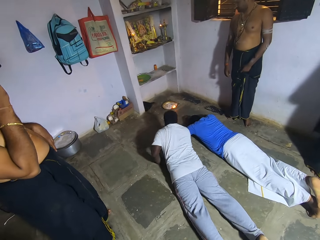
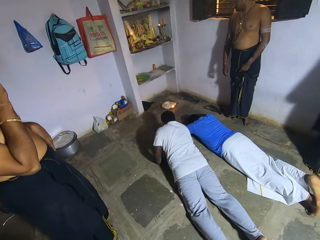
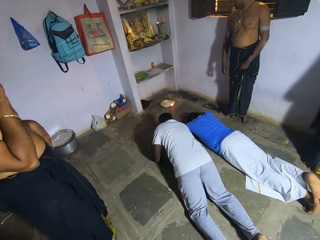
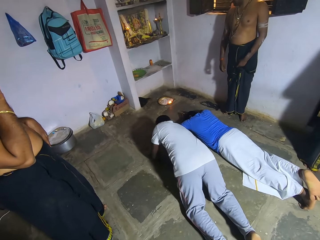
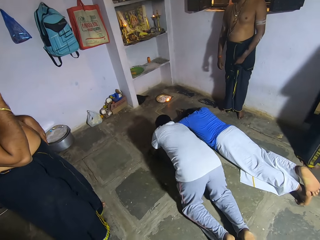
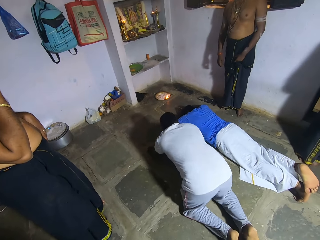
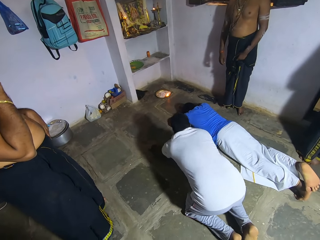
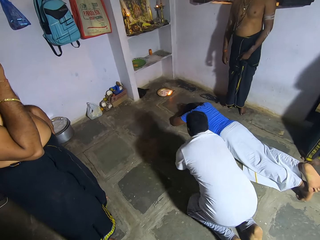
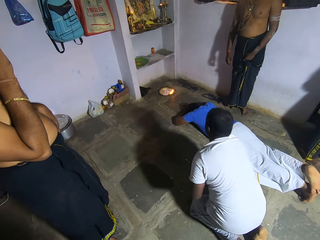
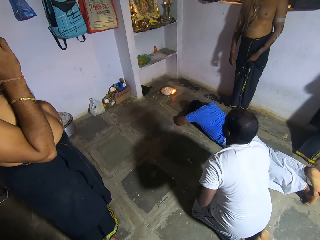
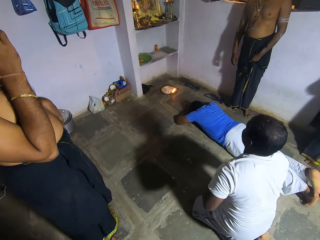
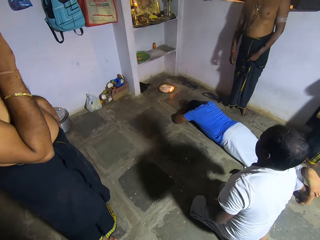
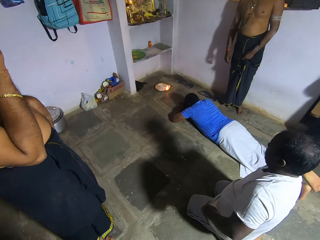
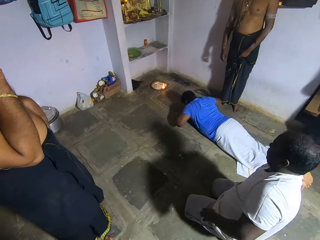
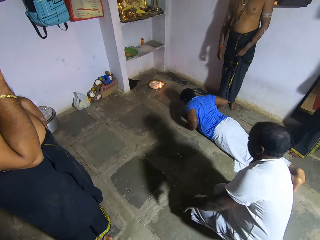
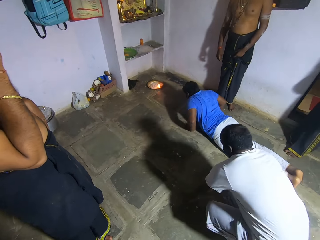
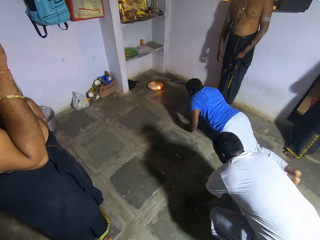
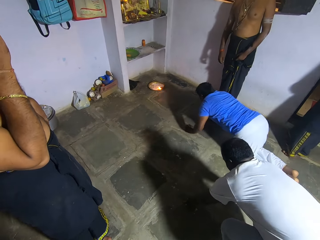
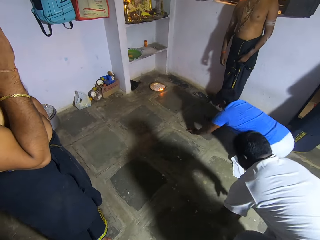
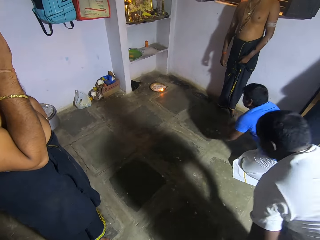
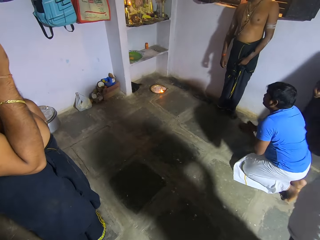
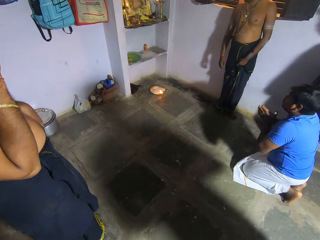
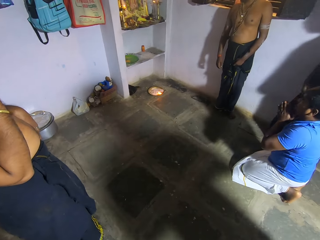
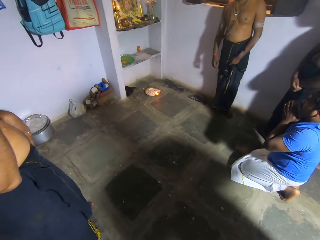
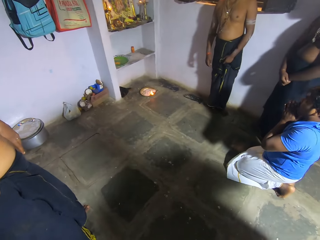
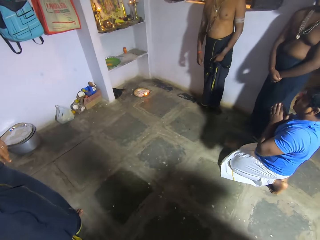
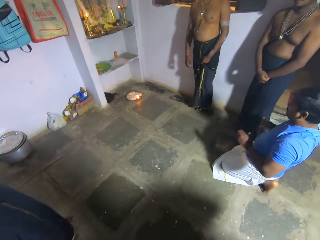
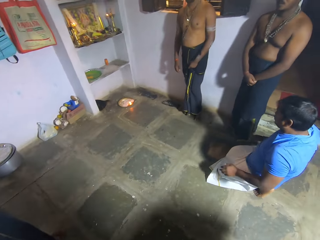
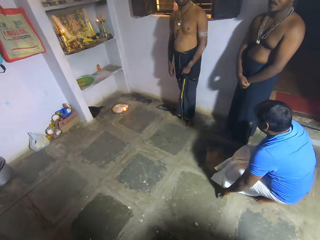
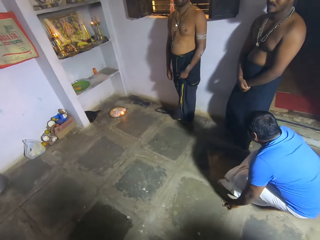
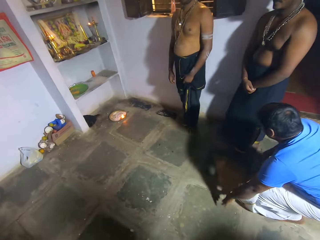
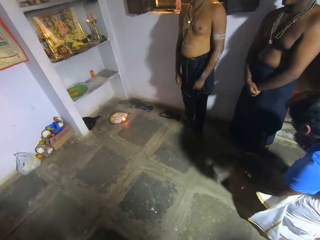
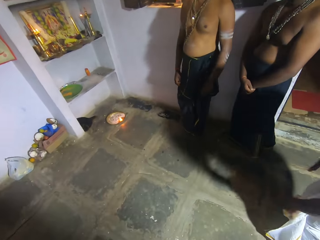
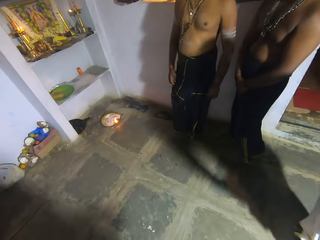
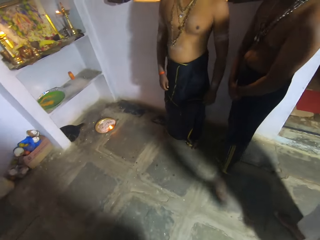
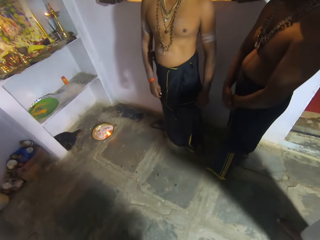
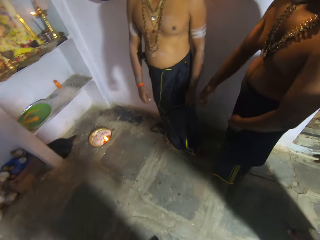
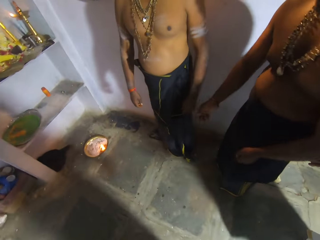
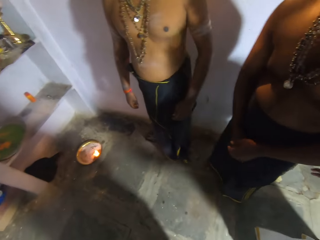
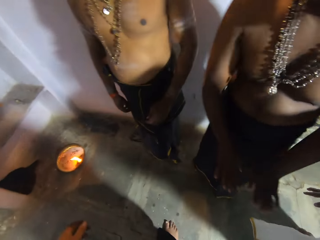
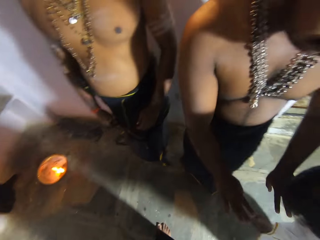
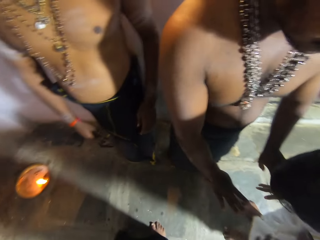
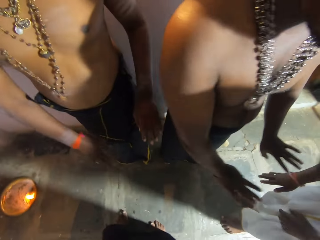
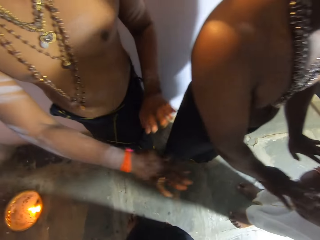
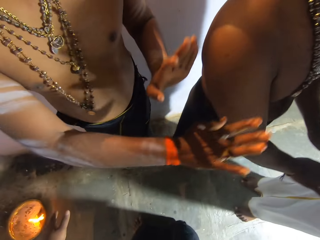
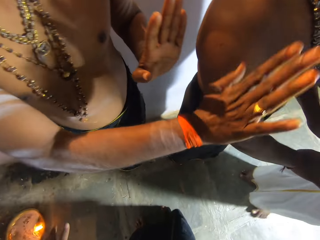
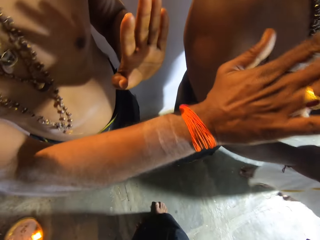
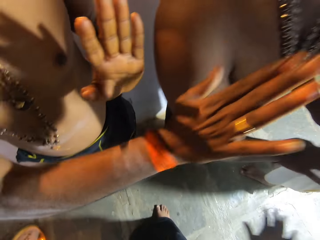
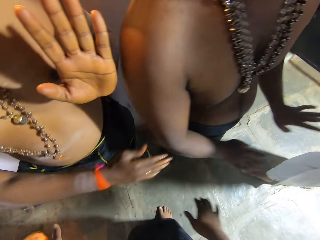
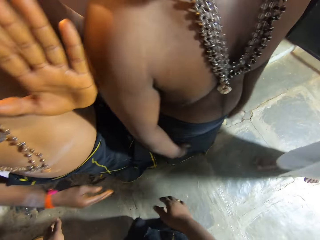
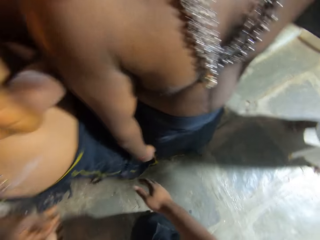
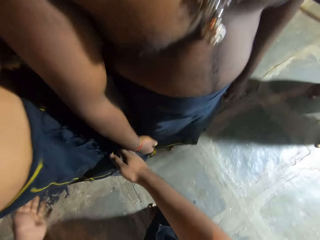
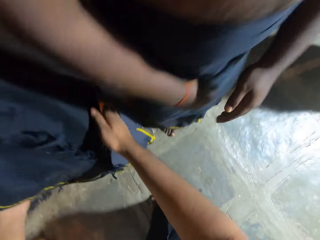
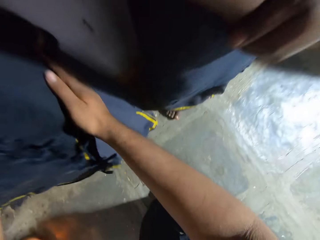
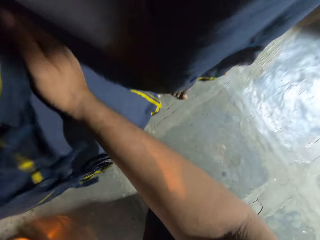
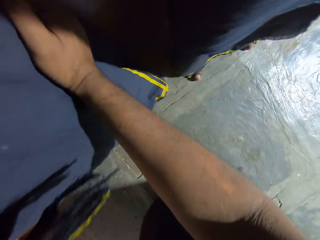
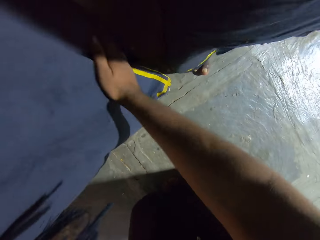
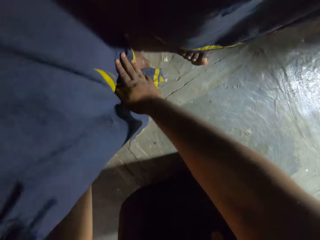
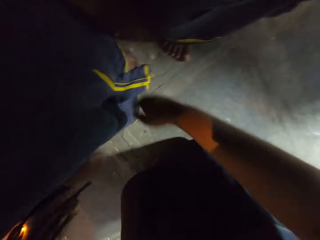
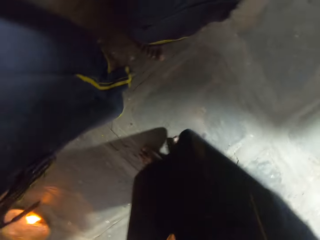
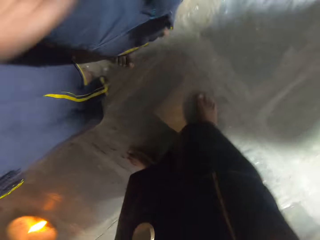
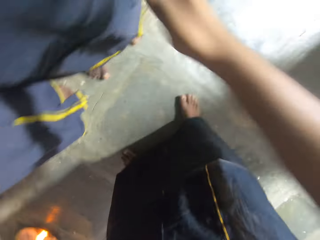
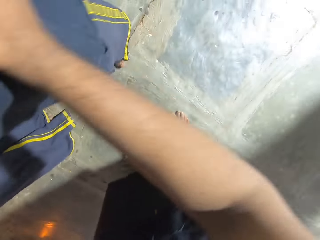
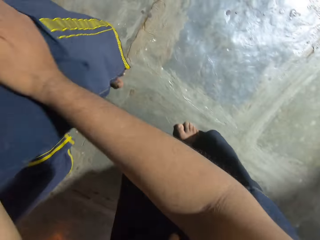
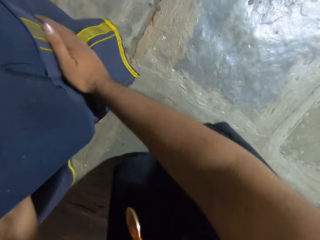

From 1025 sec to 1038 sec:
A person stands on the floor. Another person stands on the floor. A man fidgets and sways hands. The camera wearer inspects the man and touches the man's garment.

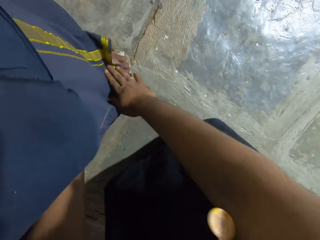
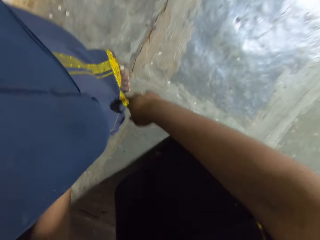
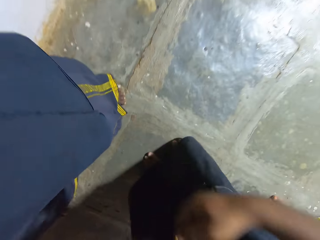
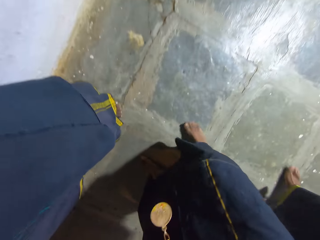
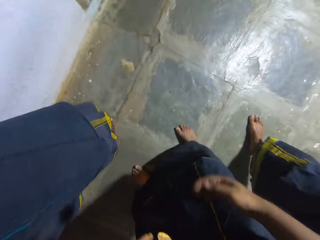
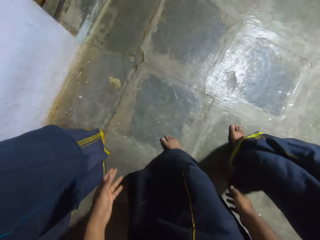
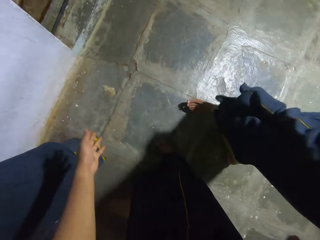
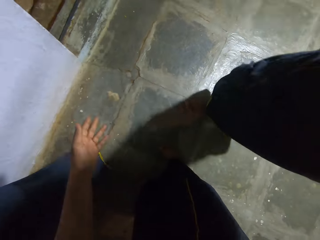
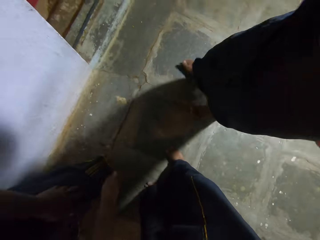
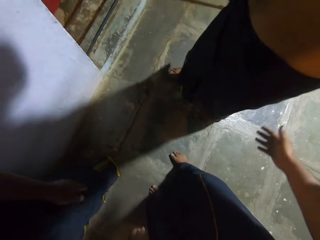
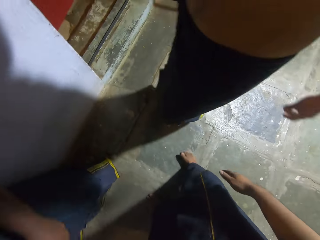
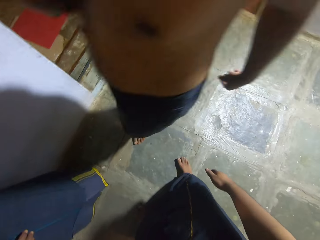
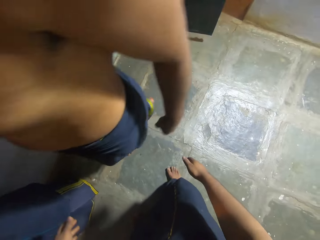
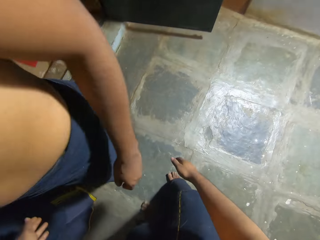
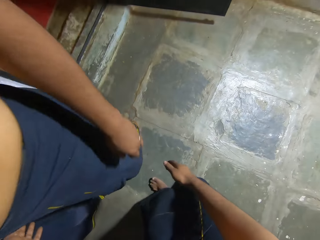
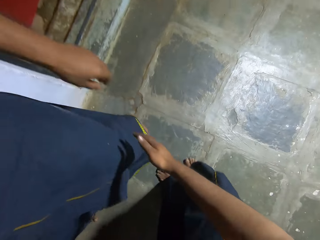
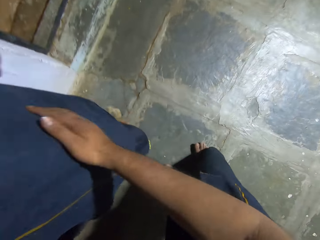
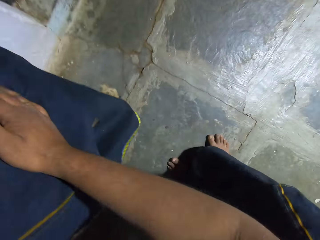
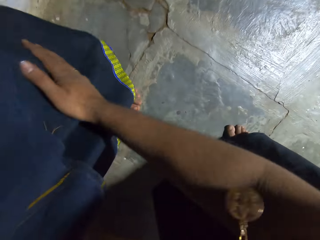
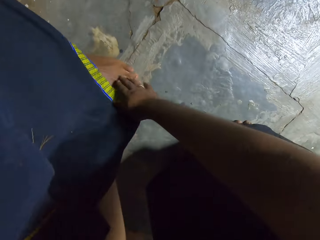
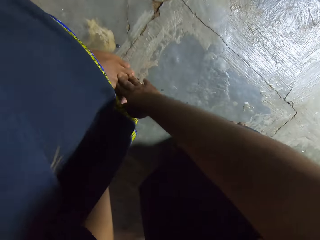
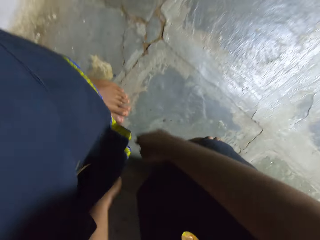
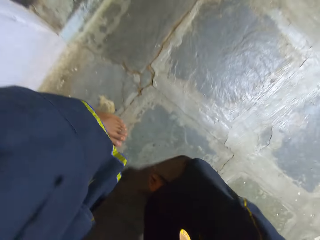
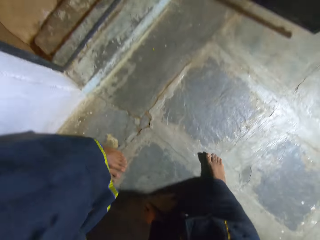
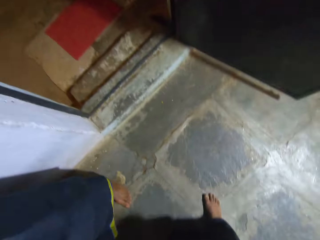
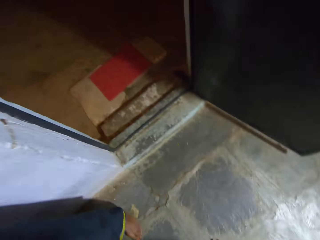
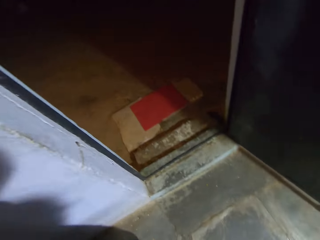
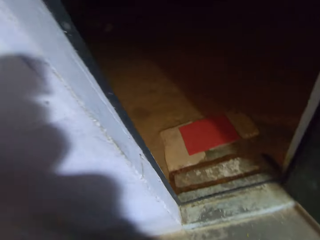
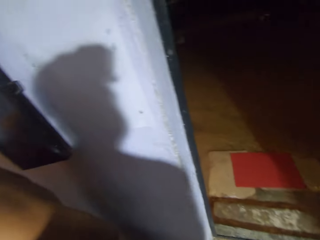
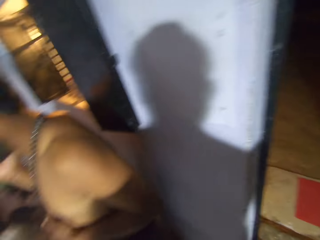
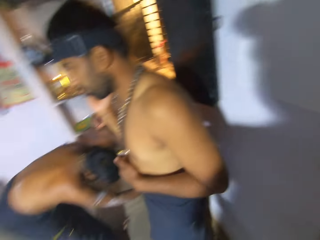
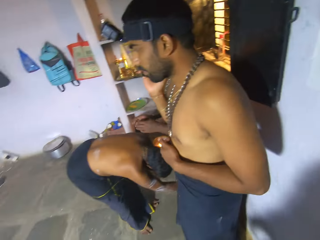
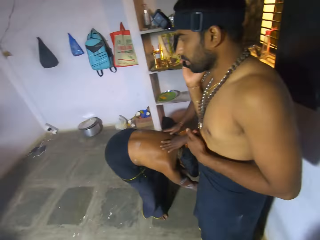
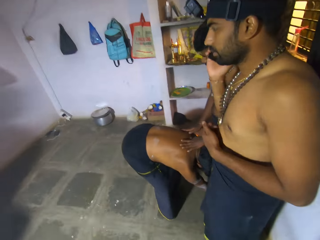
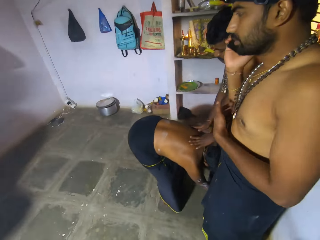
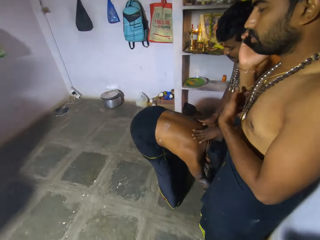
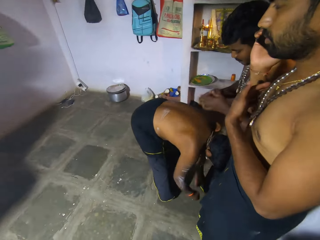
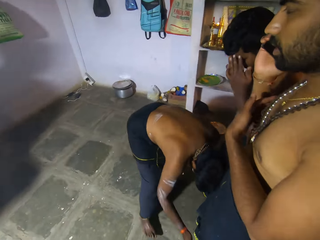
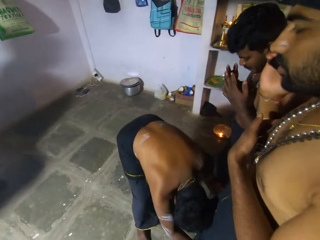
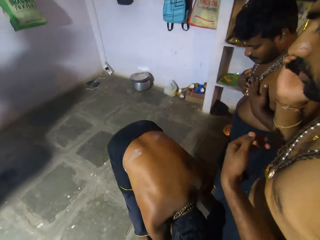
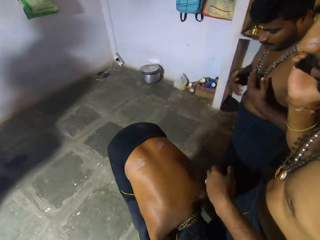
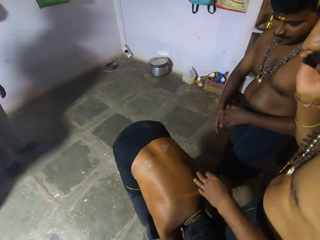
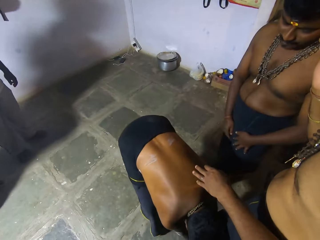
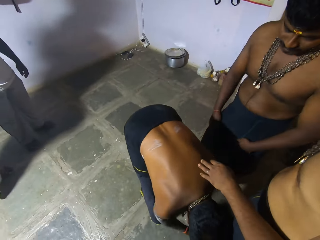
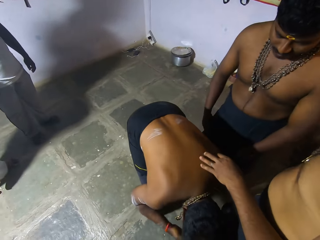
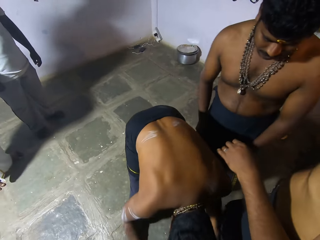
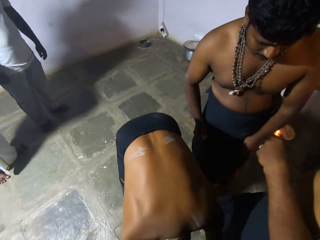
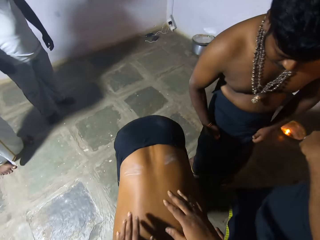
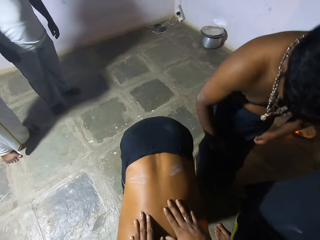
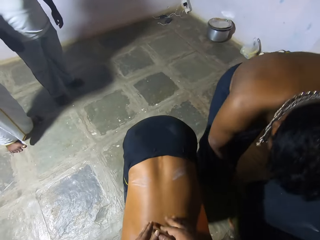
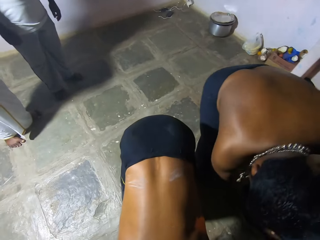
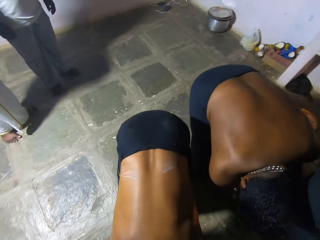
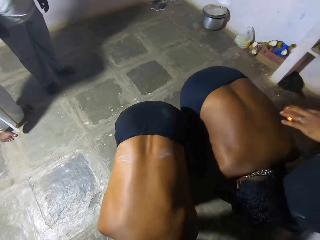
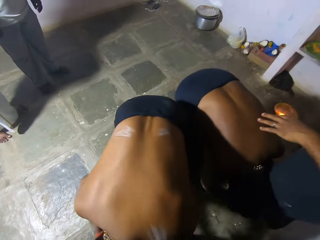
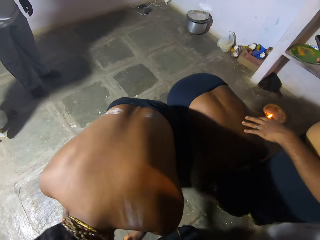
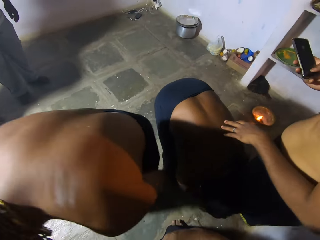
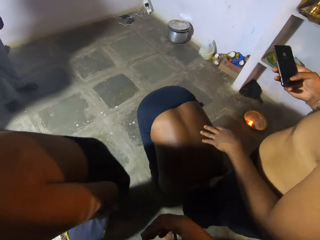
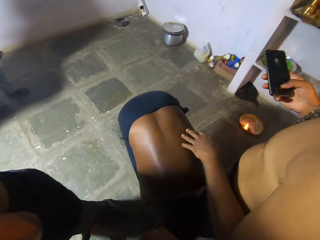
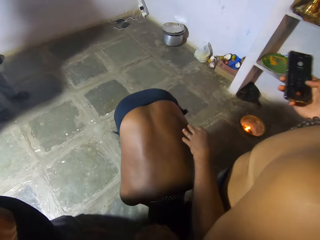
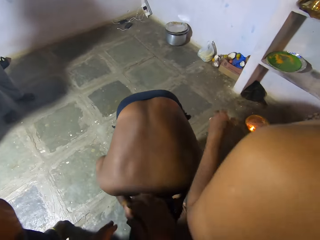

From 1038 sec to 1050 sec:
The camera wearer inspects a person. They touch a man's garment. They look around in the room. They touch another man's garment. They inspect another person. They look around in the room. They turn around. A third man touches the first man's garment. A third person performs a ritual. The third man touches the first man's garment again. The third man touches the camera wearer's garment. The first man touches the second man's garment. The first person performs a ritual. The second person scrolls on a phone.
